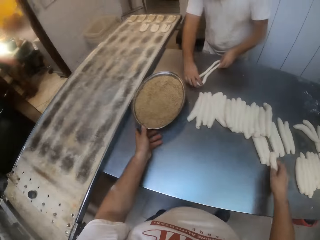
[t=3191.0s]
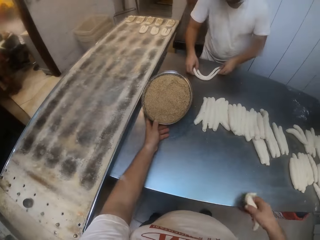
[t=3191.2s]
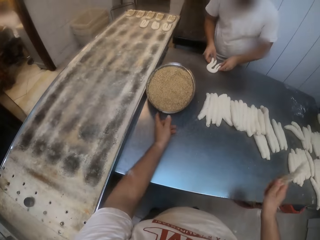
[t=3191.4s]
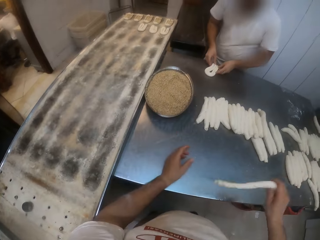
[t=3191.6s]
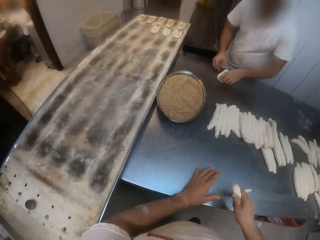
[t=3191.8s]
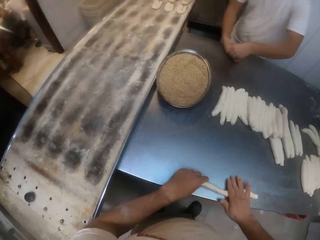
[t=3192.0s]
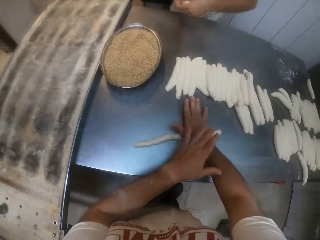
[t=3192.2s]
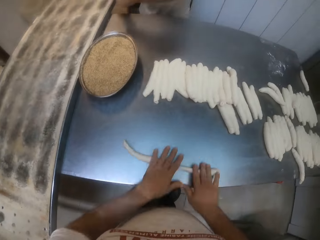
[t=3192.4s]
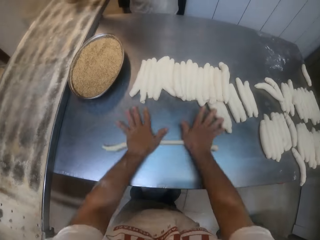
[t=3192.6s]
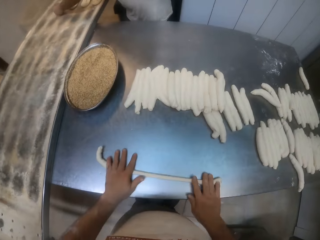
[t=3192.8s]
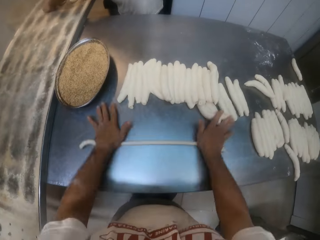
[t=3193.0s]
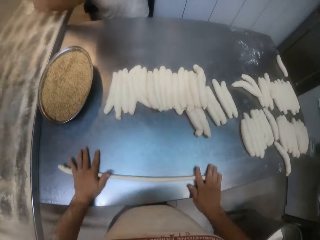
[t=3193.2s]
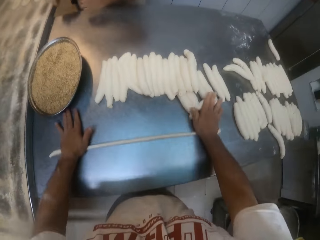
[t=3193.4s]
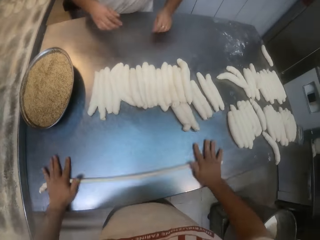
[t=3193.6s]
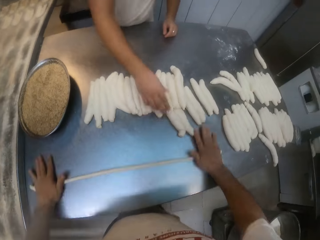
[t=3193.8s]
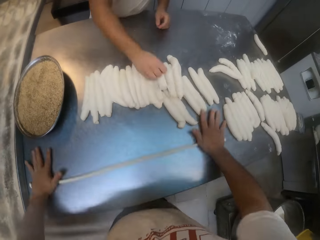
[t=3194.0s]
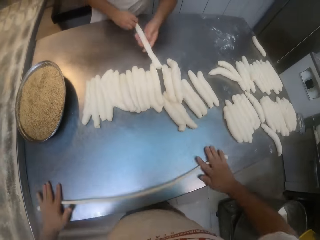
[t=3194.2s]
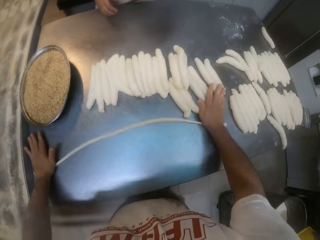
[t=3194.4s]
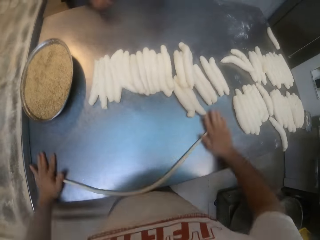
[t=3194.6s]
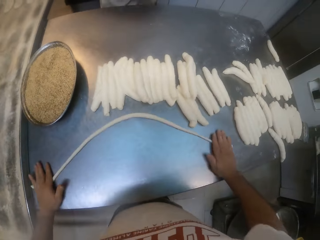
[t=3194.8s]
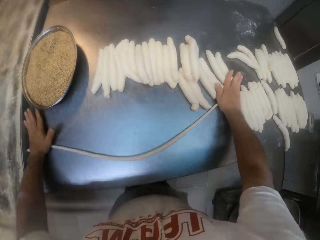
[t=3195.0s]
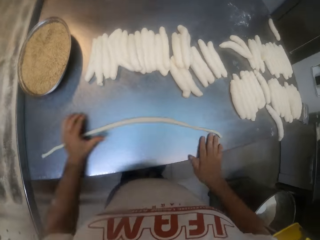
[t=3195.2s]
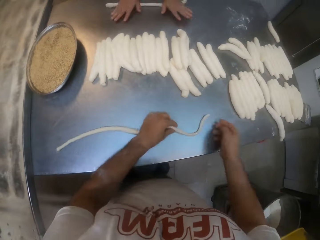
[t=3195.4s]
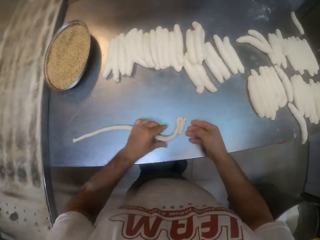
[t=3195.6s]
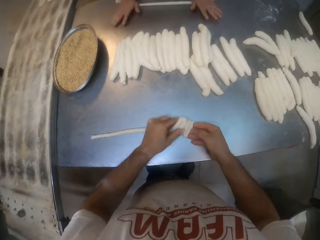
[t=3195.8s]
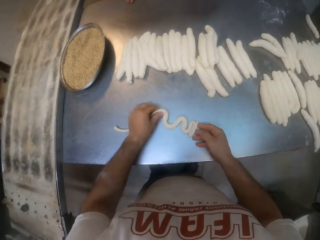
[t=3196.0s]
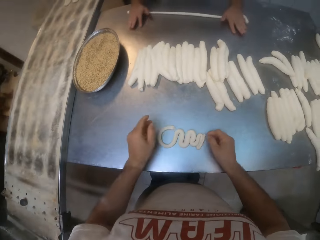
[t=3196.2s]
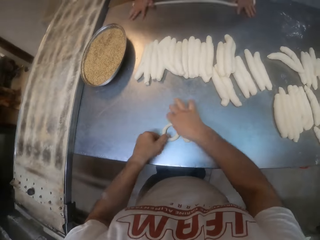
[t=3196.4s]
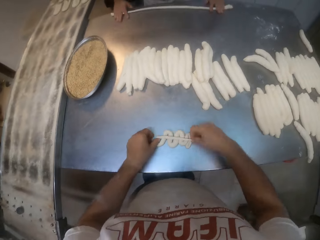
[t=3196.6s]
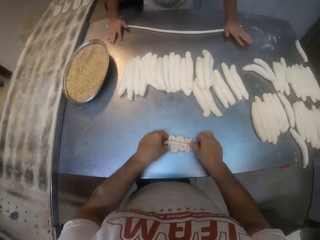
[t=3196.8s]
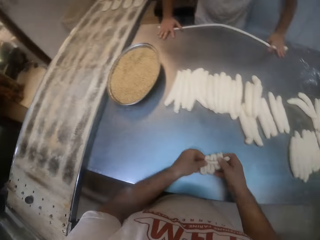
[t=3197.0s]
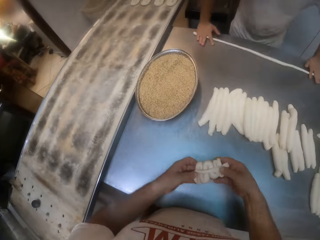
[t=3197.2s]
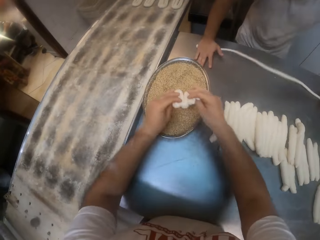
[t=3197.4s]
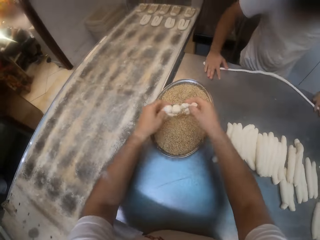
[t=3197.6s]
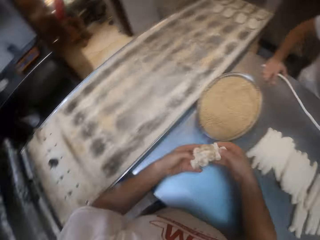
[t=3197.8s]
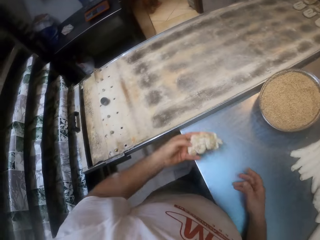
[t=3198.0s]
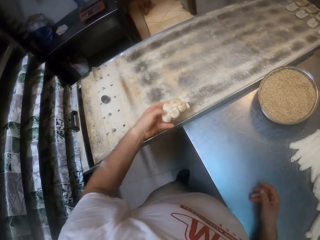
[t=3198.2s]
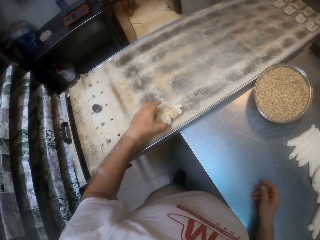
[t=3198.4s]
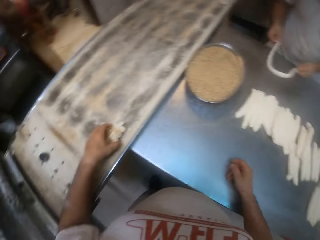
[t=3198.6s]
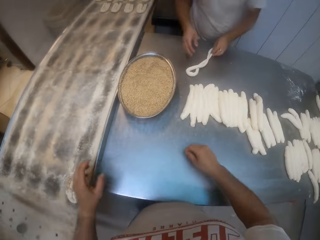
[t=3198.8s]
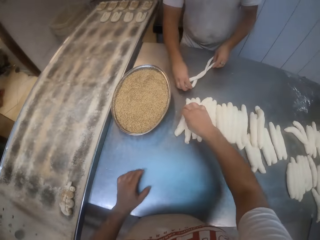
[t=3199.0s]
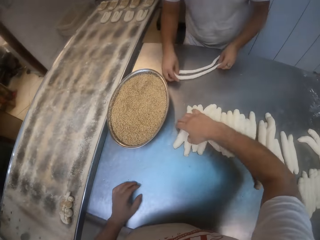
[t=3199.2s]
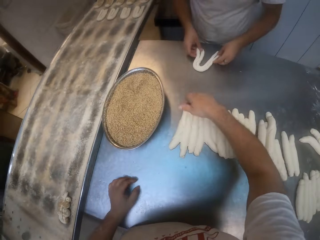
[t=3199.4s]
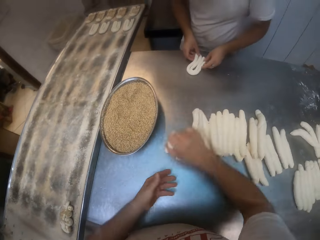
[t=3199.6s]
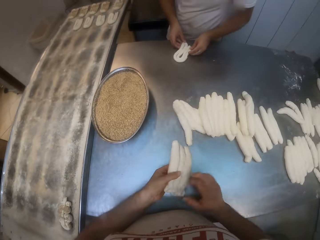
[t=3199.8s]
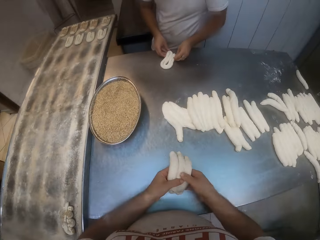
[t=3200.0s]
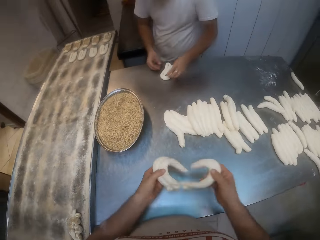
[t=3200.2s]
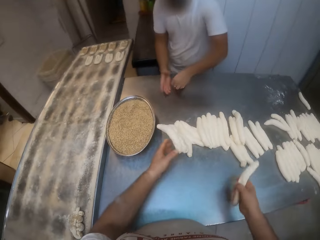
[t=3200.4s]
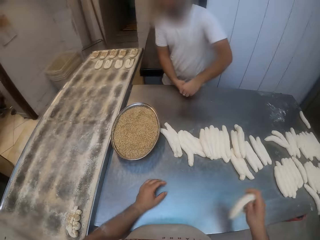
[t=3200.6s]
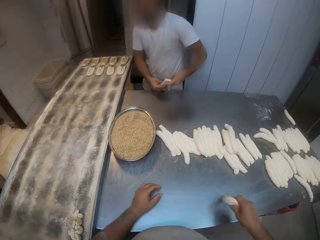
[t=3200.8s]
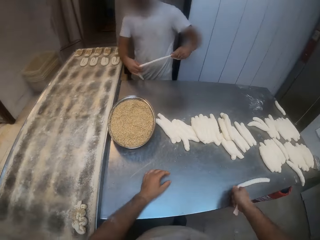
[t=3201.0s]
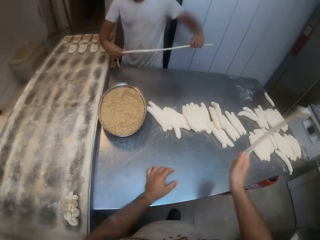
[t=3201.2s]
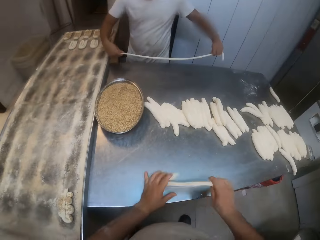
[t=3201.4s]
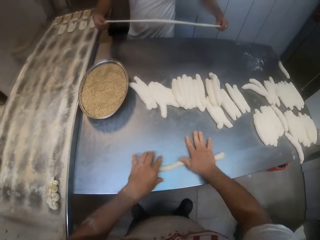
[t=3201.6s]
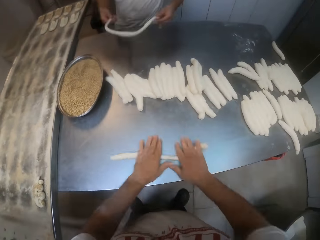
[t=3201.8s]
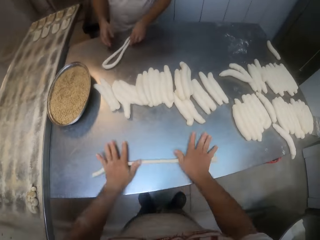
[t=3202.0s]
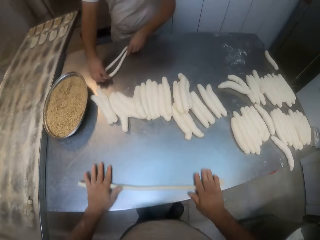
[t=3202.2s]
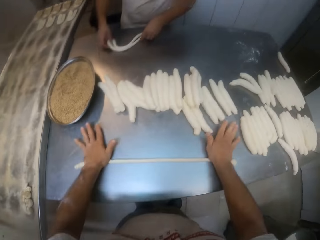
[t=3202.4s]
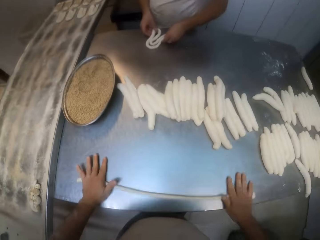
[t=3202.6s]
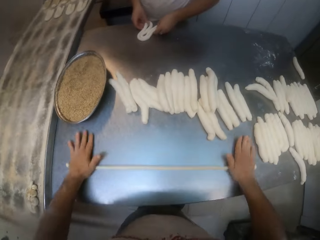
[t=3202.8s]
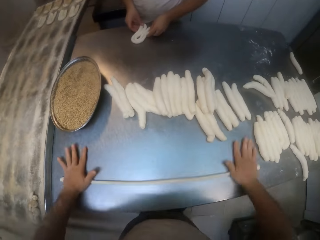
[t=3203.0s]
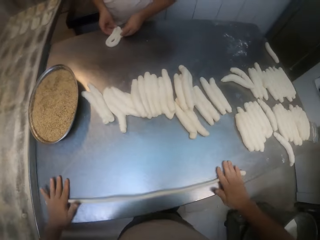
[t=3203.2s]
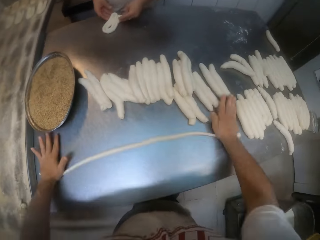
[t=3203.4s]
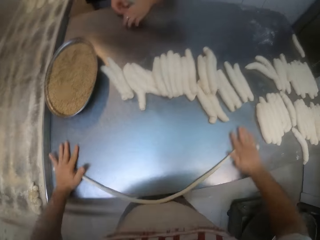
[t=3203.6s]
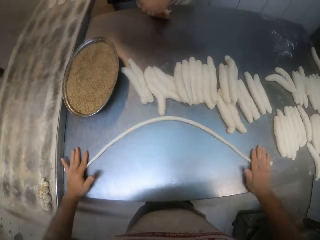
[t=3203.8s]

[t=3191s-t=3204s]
The camera wearer takes the dough. He moves the tray of yeast on the table with his left hand. The man picks the folded dough on the table with both hands. The camera wearer rolls the dough on the table with both hands. The man drops the folded dough on the tray with both hands, picks the dough on the table with his right hand, and rolls the dough on the table with both hands. The camera wearer folds the dough on the table with both hands. He twists the dough. He picks the folded dough on the table with both hands. He dips the folded dough in the tray of yeast with both hands. He places the dough in flour. He drops the folded dough on the tray with his left hand. He adjusts the doughs on the table with his right hand. The man folds the dough on the table with both hands and twists the dough. The camera wearer picks the dough on the table with his right hand. He separates the doughs in his left hand with his right hand. He drops the doughs on the table with his left hand. The man picks the folded dough with both hands. The camera wearer twists the dough. He rolls the dough on the table with both hands.

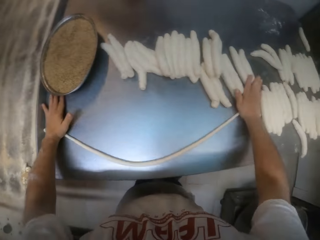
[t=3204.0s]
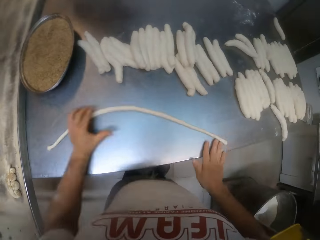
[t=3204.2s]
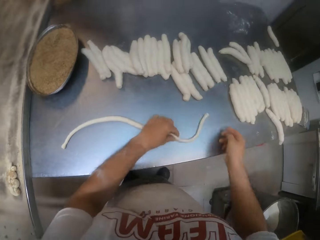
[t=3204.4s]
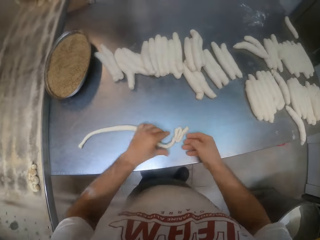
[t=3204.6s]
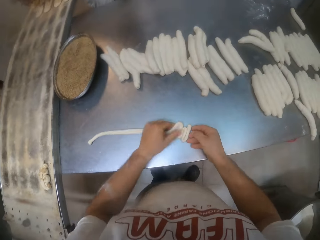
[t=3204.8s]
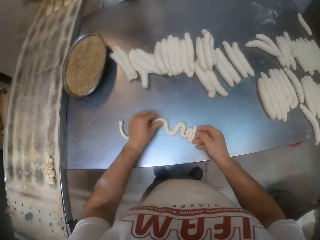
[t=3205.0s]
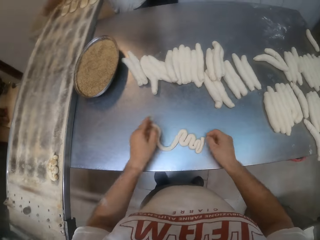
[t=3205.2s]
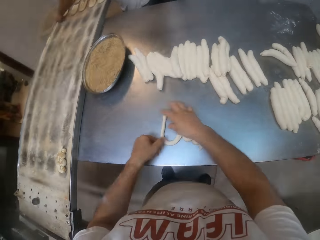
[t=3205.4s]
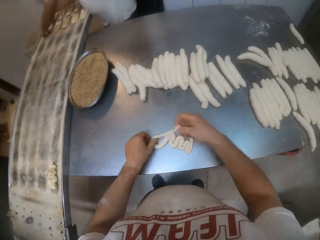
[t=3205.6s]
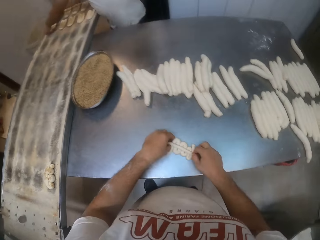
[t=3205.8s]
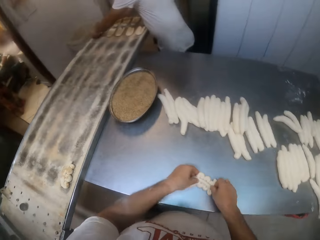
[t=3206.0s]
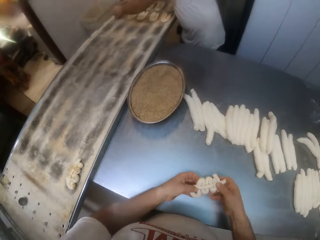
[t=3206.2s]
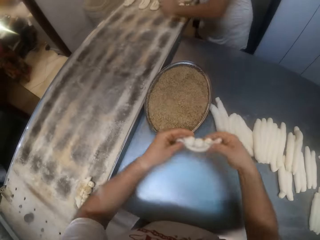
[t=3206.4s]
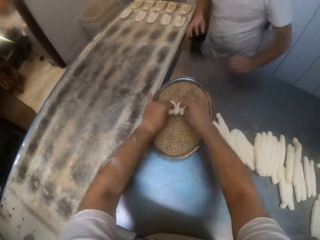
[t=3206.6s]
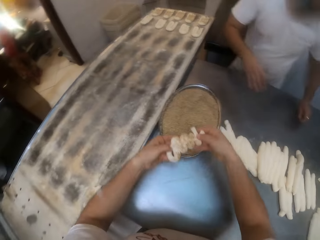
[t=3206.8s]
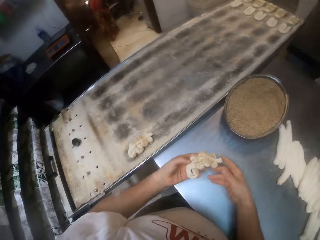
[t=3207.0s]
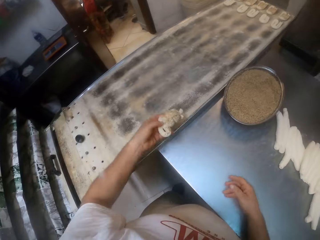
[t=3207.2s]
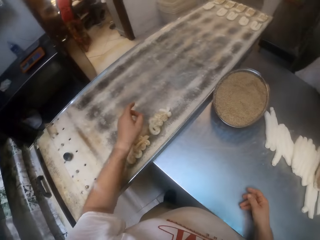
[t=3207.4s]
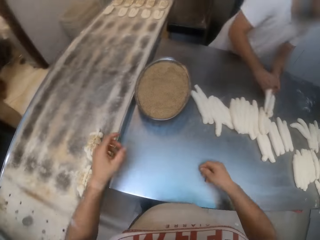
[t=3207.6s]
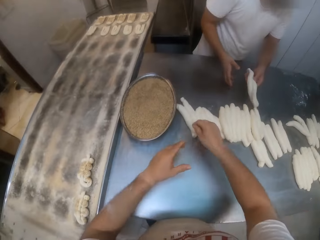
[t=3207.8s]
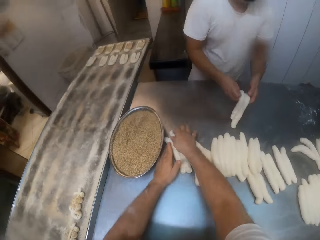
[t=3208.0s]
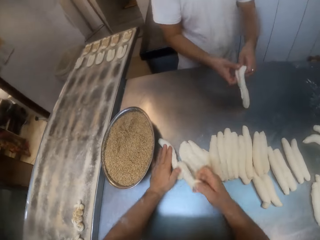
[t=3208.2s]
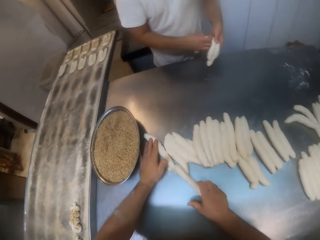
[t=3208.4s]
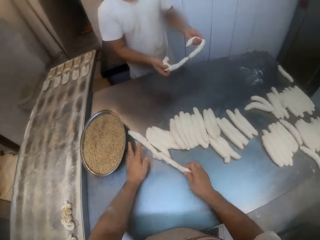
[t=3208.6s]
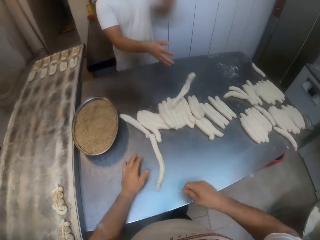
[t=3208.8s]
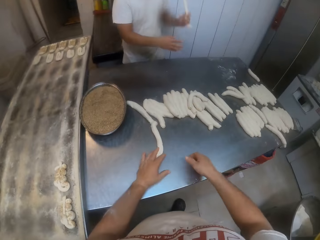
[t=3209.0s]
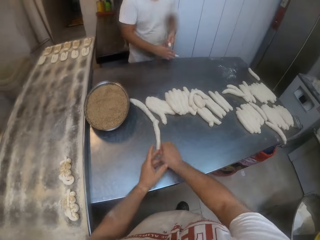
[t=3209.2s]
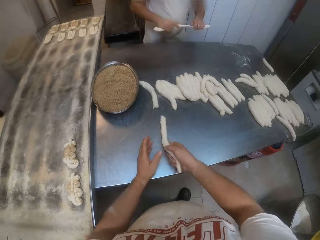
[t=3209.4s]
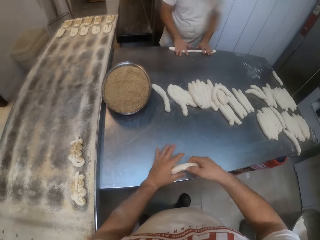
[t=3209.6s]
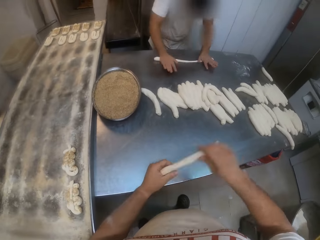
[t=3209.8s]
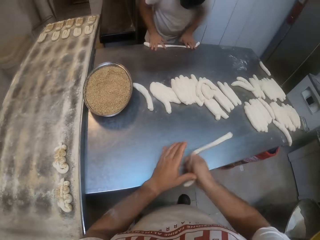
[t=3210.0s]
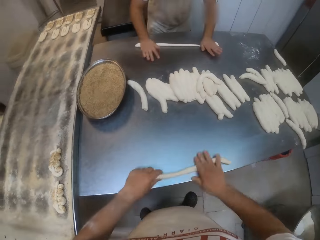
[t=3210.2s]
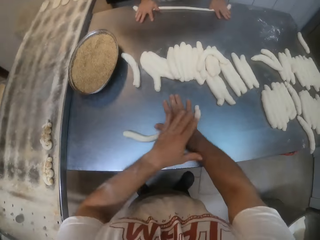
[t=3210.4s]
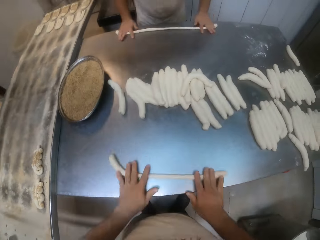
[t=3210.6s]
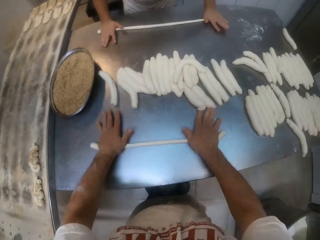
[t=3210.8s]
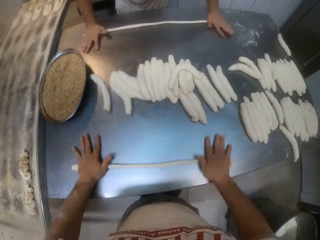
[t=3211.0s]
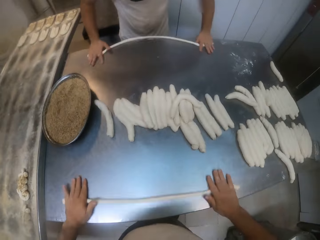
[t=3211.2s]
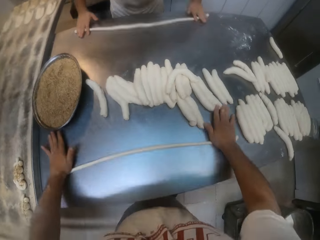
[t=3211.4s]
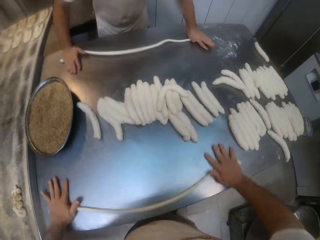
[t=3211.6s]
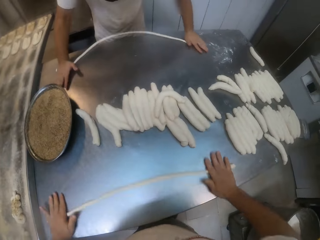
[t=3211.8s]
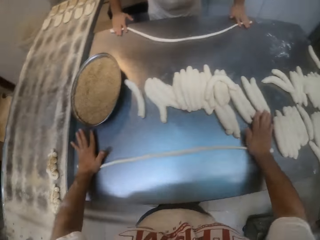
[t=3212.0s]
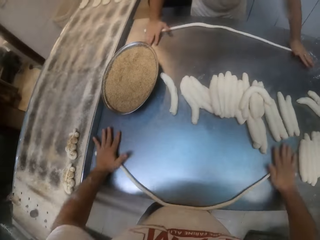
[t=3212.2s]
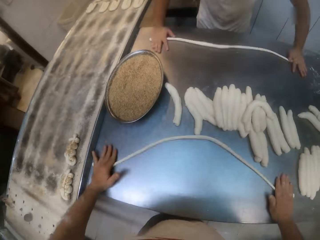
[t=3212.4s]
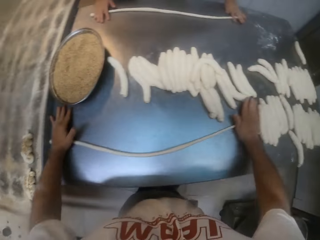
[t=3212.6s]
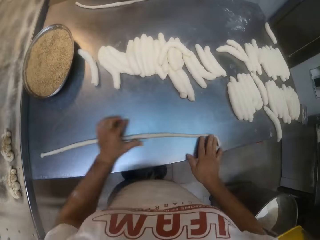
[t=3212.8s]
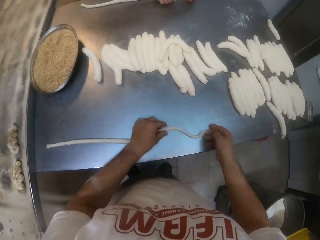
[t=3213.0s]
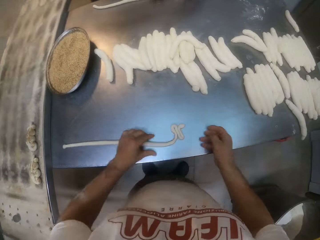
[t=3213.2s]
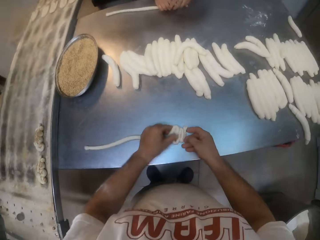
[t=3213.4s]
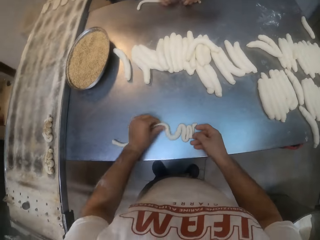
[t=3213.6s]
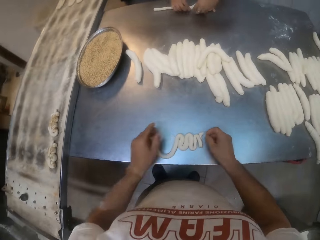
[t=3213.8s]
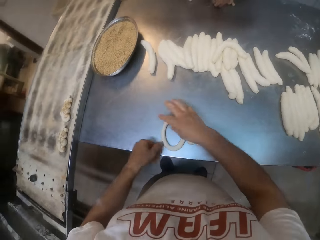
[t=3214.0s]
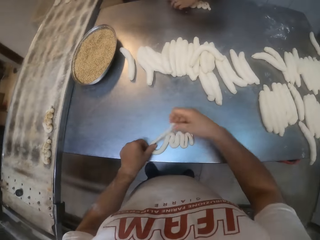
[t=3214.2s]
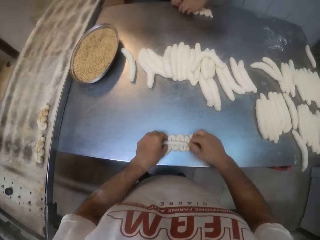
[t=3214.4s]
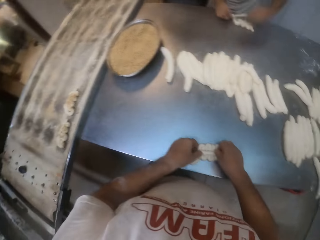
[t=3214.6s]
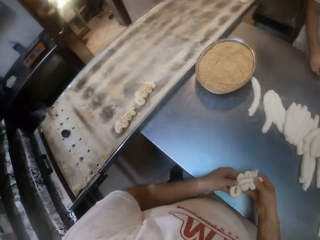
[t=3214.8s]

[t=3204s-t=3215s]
The camera wearer folds the dough on the table with both hands. He twists the dough. He picks the folded dough on the table with both hands. He dips the folded dough in the tray of yeast with both hands. He places the dough on flour. He drops the folded dough on the tray with his left hand. The man separates the doughs with both hands and takes the dough. The camera wearer picks the dough on the table with his right hand. The man drops the dough on the table with his right hand and rolls the dough on the table with both hands. The camera wearer rolls the dough on the table with both hands. He folds the dough on the table with both hands. The man folds the dough on the table with both hands. The camera wearer twists the dough.
